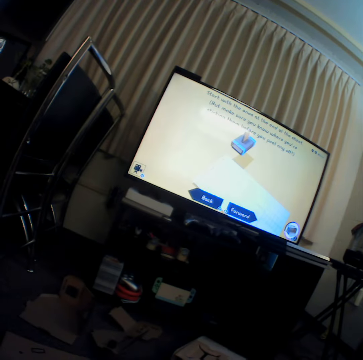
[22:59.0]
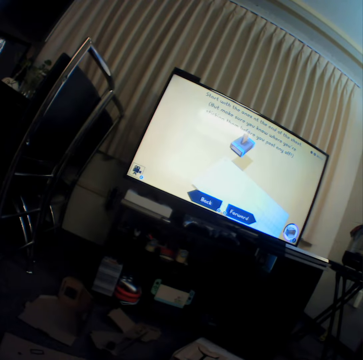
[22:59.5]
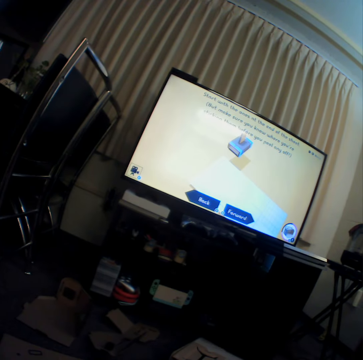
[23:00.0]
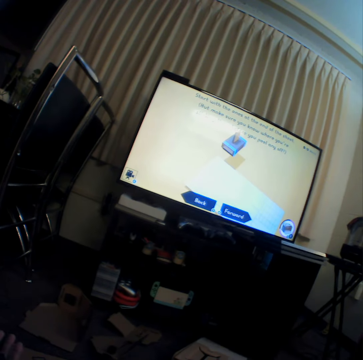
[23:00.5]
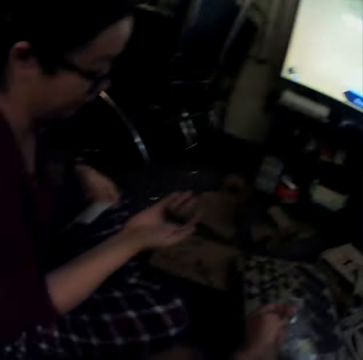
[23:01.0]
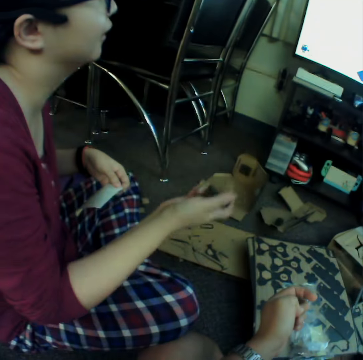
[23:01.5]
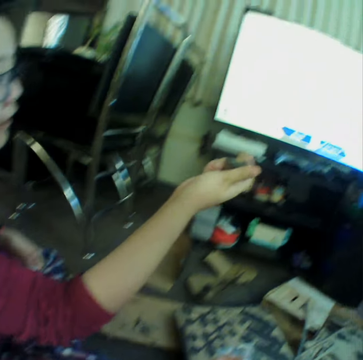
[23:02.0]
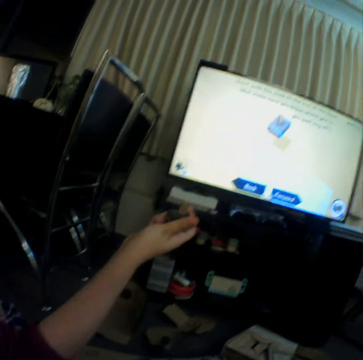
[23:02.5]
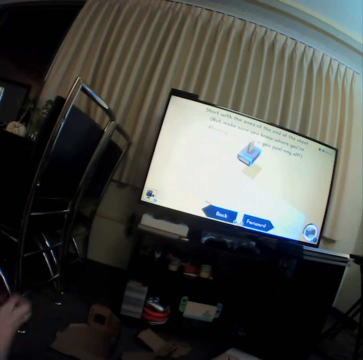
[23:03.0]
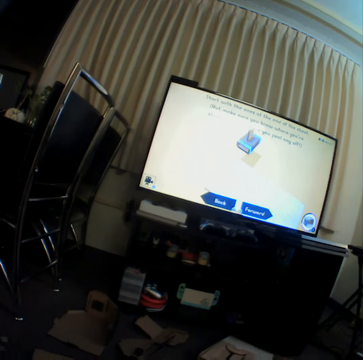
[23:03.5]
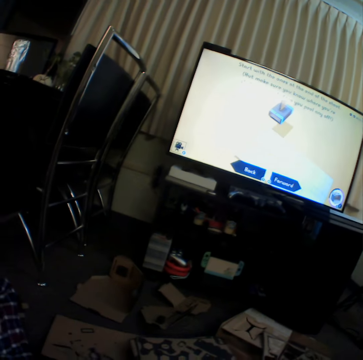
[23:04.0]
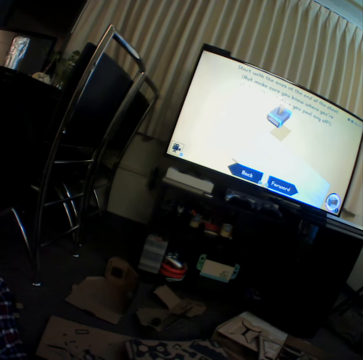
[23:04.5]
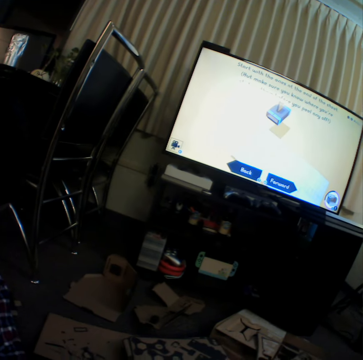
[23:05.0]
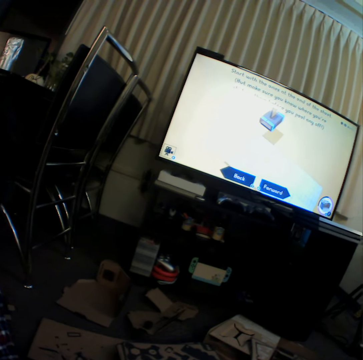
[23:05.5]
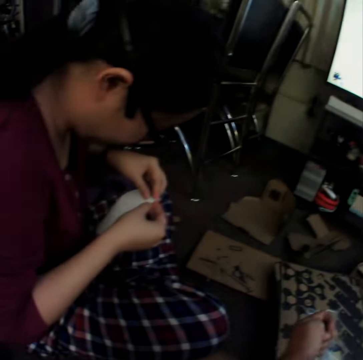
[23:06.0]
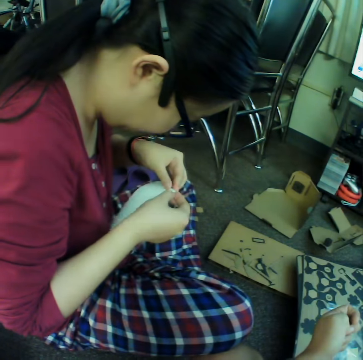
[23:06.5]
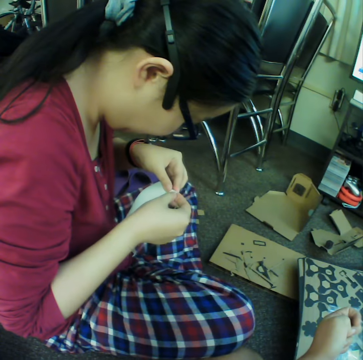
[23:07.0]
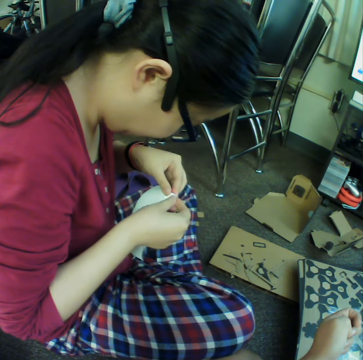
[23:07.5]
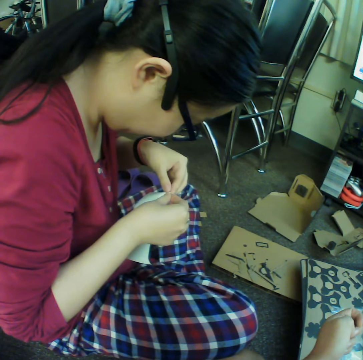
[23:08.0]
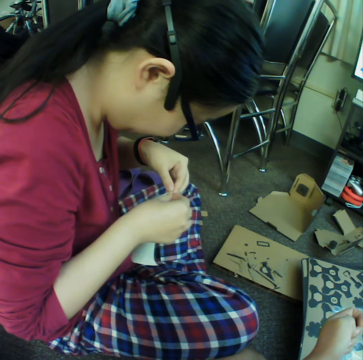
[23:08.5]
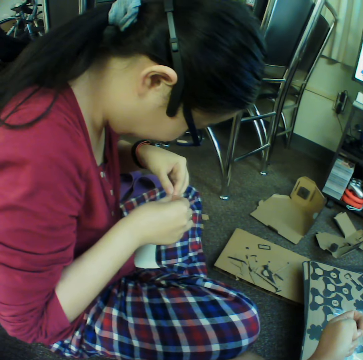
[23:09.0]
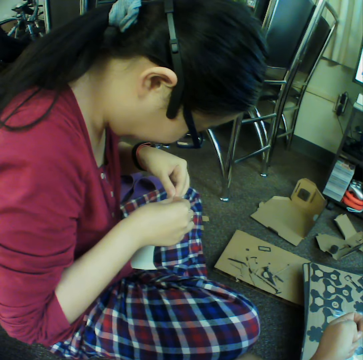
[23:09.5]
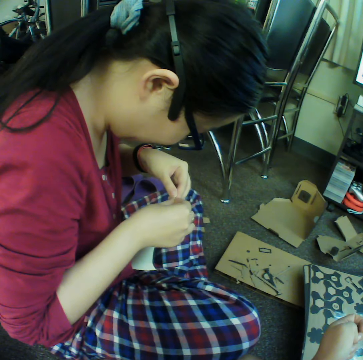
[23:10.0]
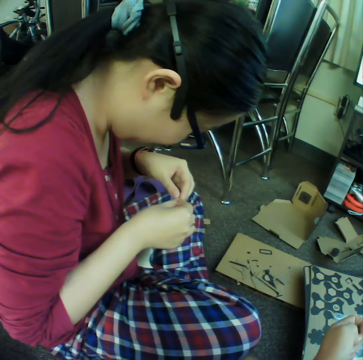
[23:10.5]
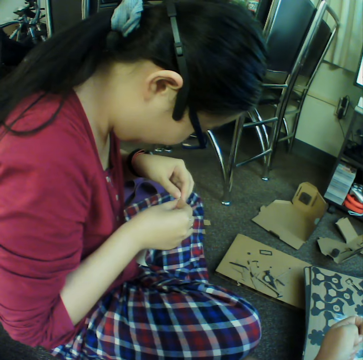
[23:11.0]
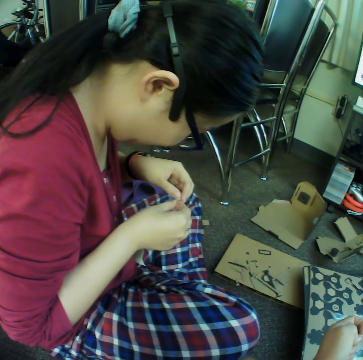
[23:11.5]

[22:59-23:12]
The camera wearer looks at the television. A girl raises the hand. The camera wearer watches television. The girl holds a paper with hands and cuts the paper.

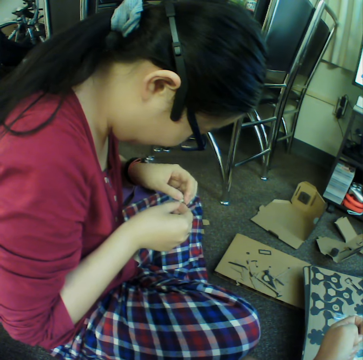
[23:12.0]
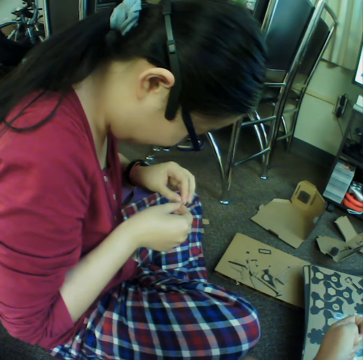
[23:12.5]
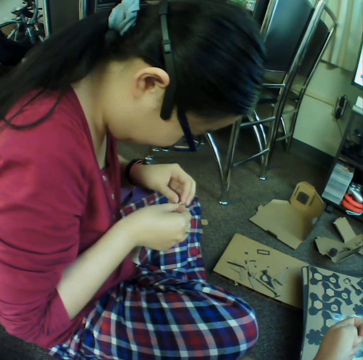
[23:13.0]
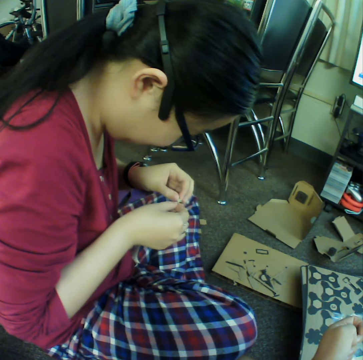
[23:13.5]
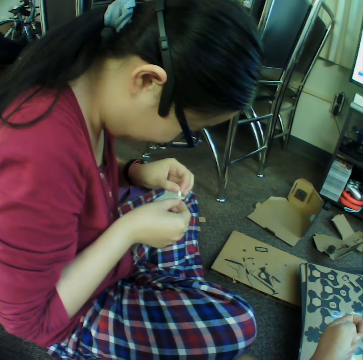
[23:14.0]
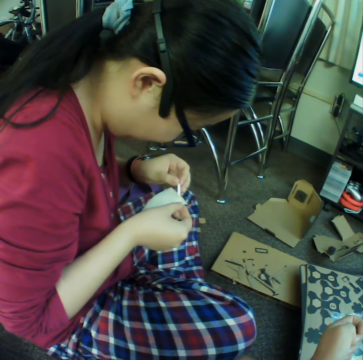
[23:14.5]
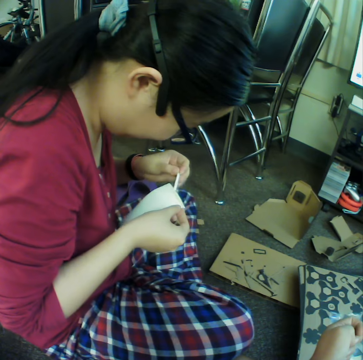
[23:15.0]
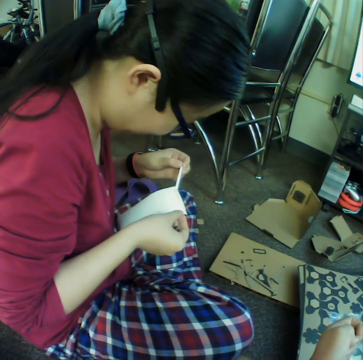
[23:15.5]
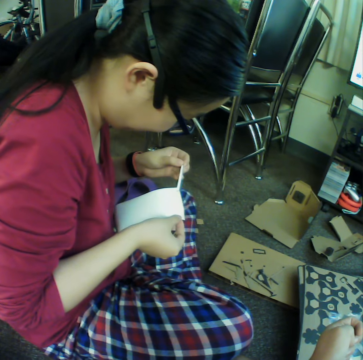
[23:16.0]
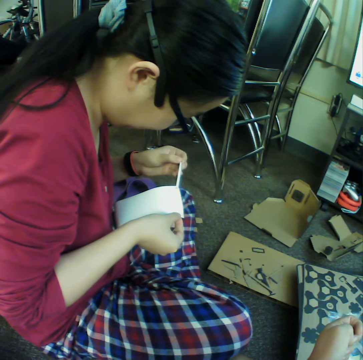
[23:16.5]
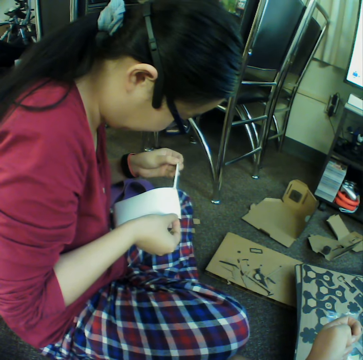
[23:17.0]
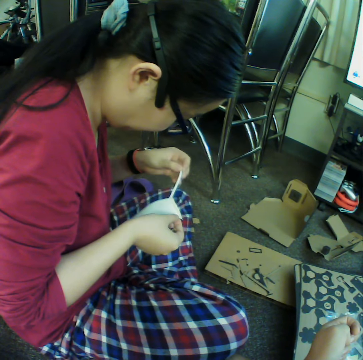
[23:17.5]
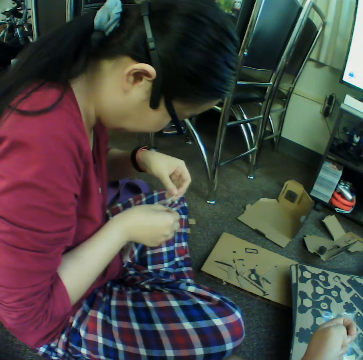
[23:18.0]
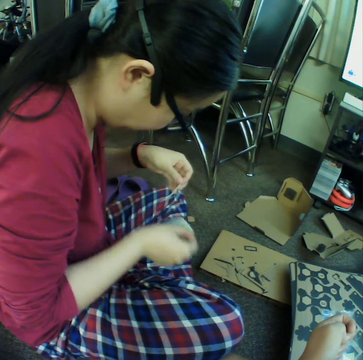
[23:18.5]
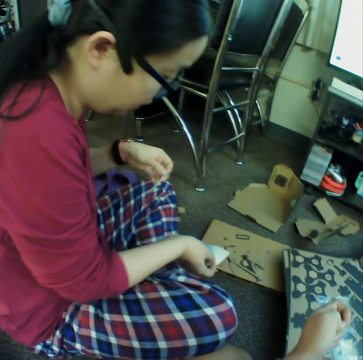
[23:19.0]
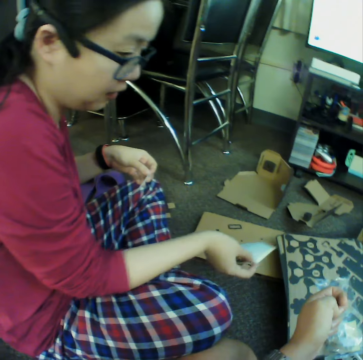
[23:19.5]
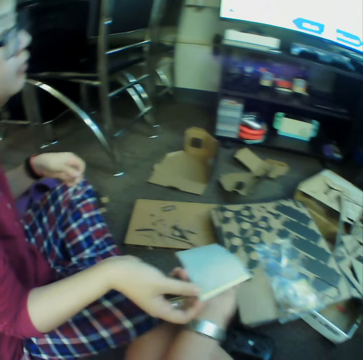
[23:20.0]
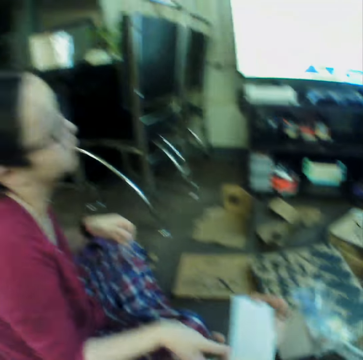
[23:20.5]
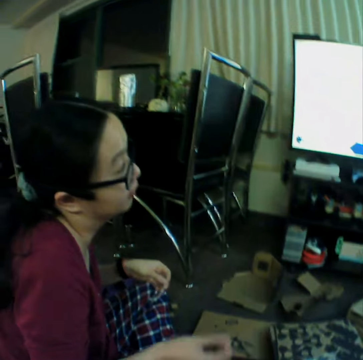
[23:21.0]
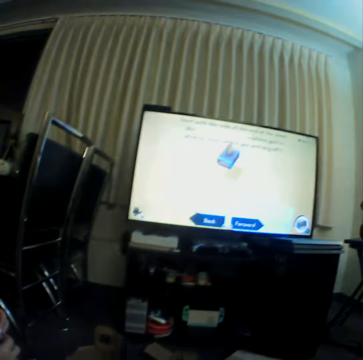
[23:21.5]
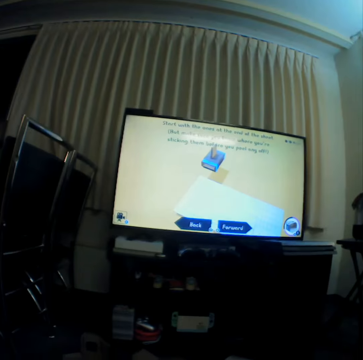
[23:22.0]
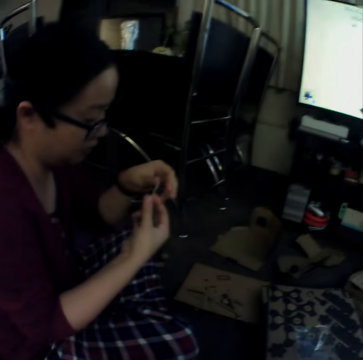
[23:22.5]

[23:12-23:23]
A girl pulls a piece of paper. The girl hands over the paper to the camera wearer. The girl looks at the television. The camera wearer looks at the television.

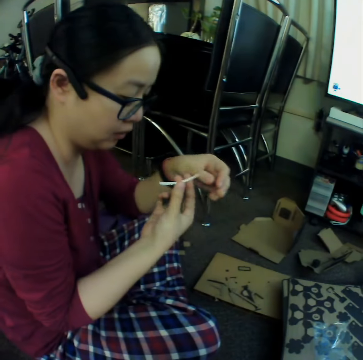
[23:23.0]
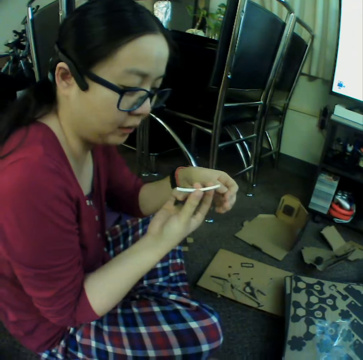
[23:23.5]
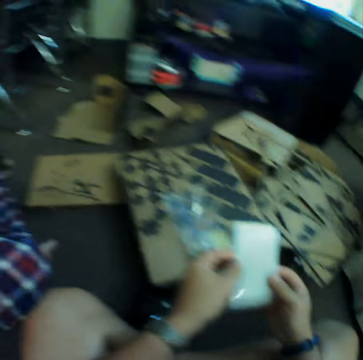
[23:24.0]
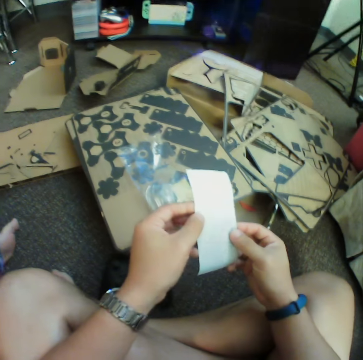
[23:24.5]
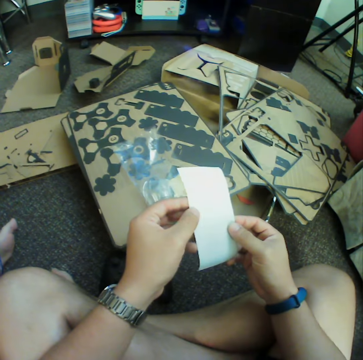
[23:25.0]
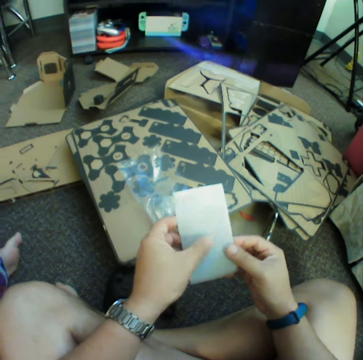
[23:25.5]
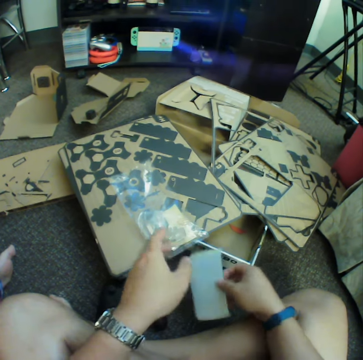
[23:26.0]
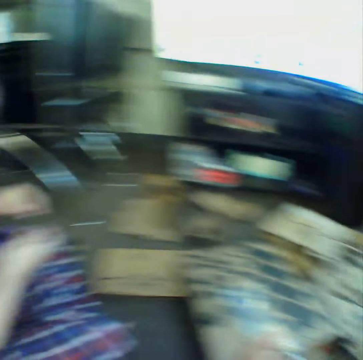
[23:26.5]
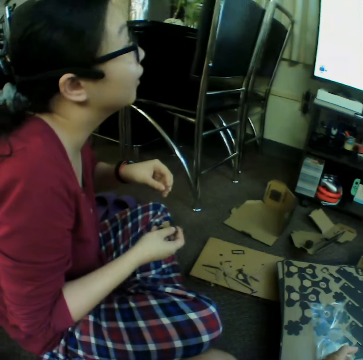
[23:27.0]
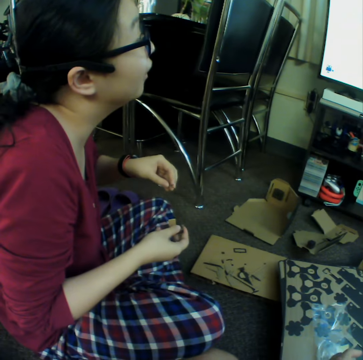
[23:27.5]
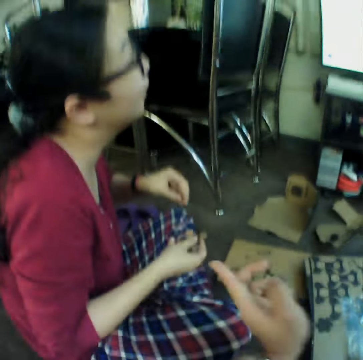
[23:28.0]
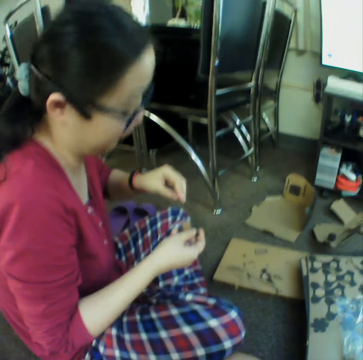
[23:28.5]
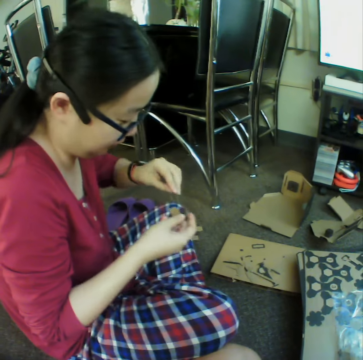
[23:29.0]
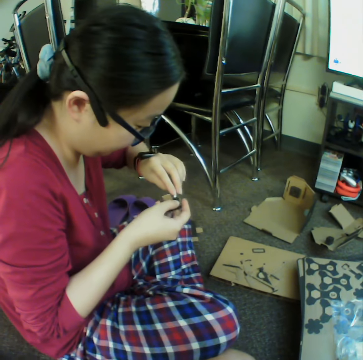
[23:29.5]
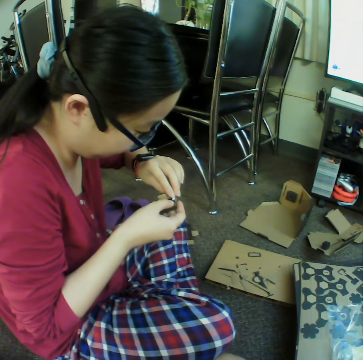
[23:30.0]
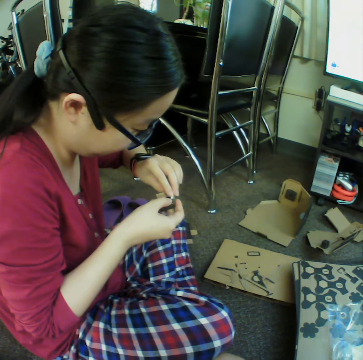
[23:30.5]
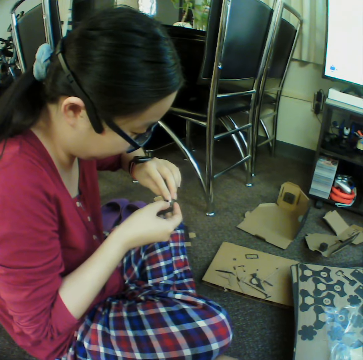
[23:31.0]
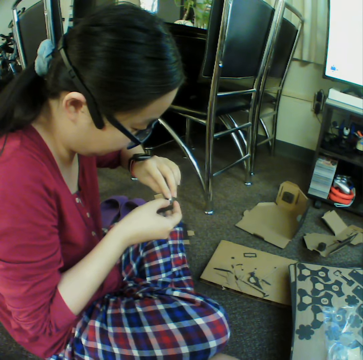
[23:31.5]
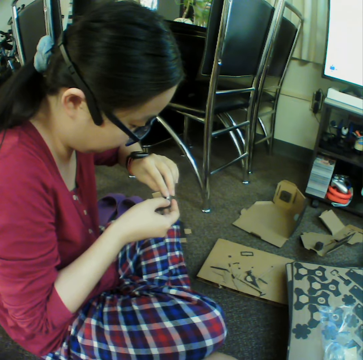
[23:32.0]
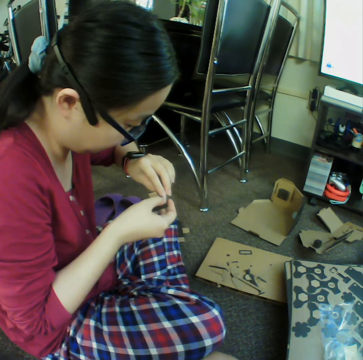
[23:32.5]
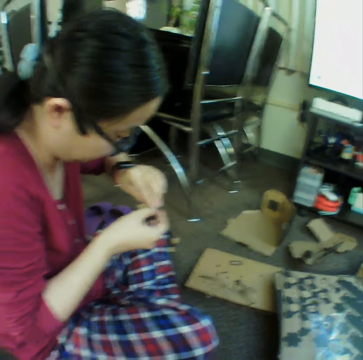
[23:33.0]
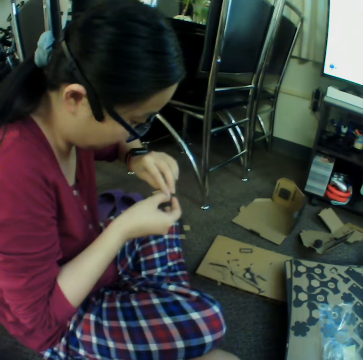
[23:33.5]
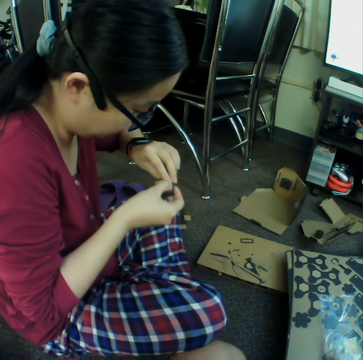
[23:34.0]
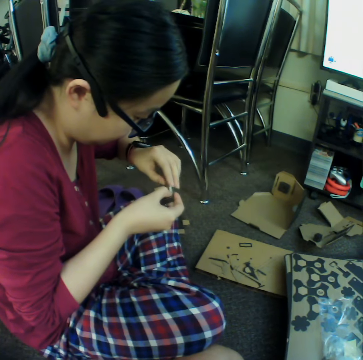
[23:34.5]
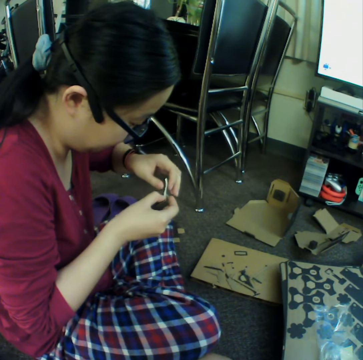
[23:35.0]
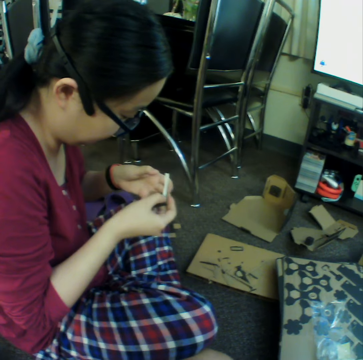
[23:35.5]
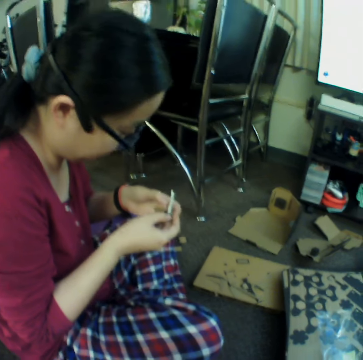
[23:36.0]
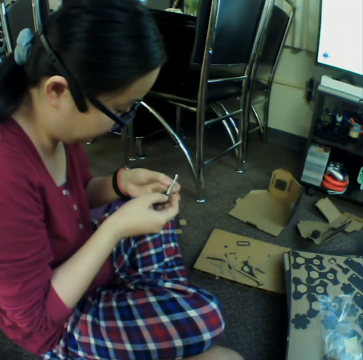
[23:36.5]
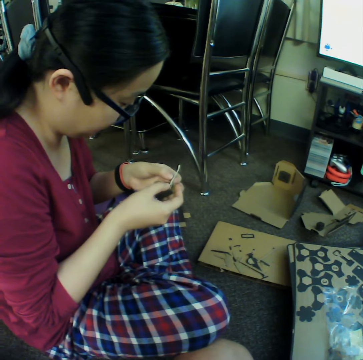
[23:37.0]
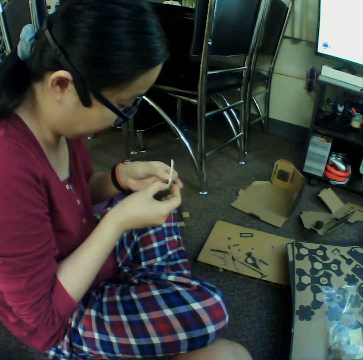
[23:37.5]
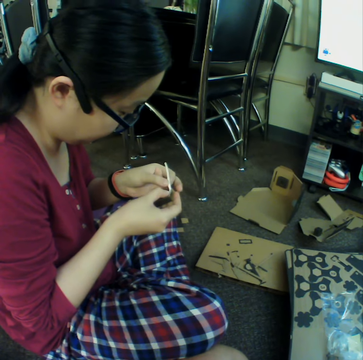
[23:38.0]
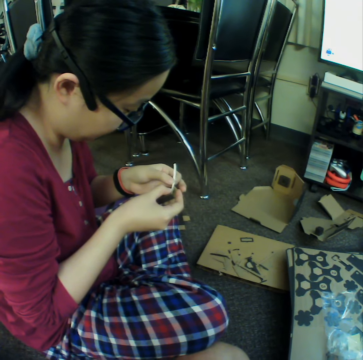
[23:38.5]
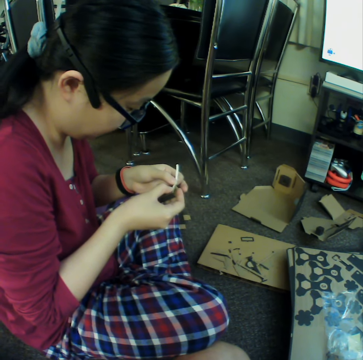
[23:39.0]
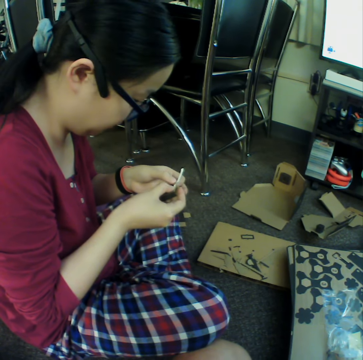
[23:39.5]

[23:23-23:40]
A girl looks at the piece of paper. The camera wearer looks at the piece of paper. They hold the paper with hands and put down the paper. The girl looks at the television. The camera wearer points at the girl. The girl sticks the paper around the box.
